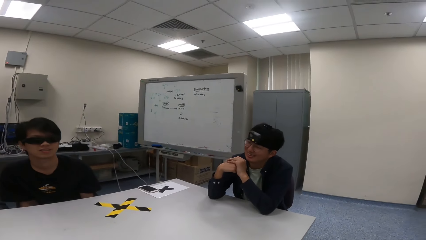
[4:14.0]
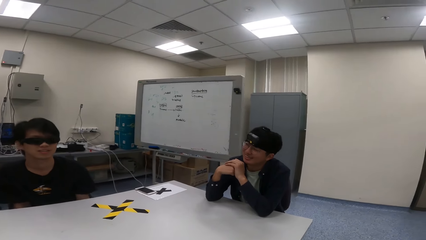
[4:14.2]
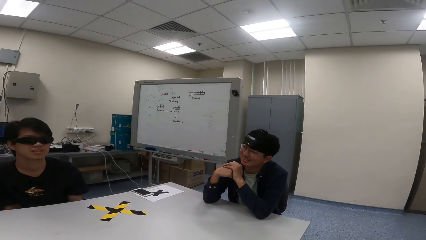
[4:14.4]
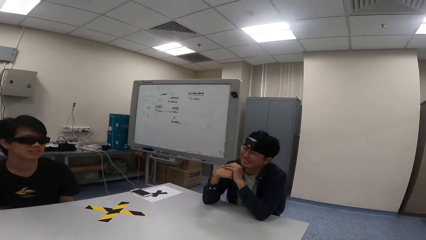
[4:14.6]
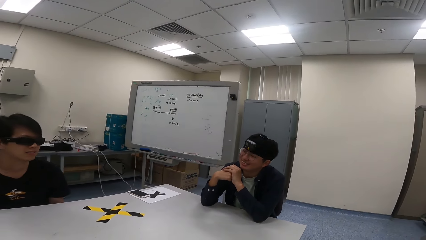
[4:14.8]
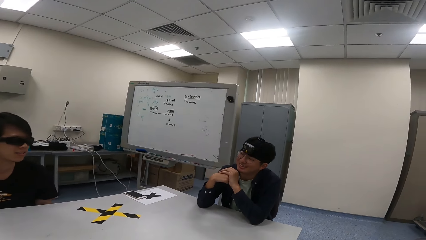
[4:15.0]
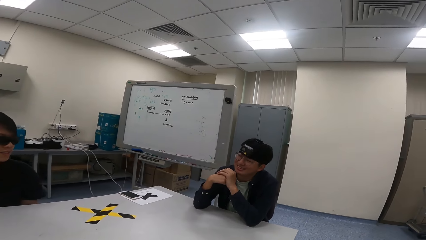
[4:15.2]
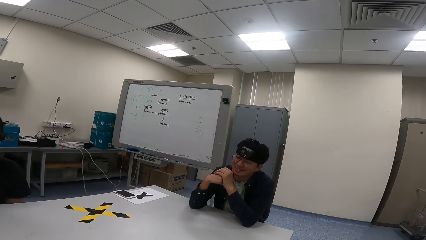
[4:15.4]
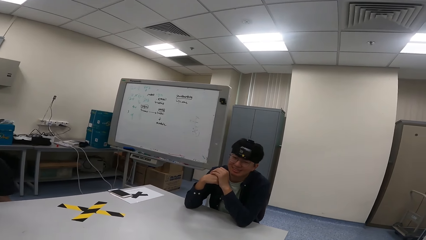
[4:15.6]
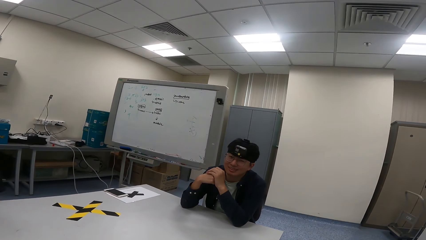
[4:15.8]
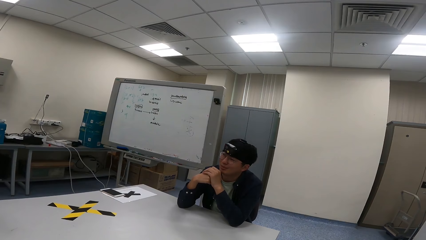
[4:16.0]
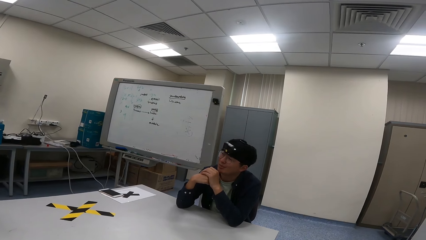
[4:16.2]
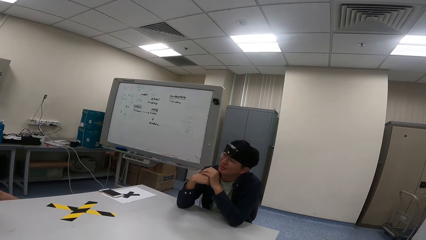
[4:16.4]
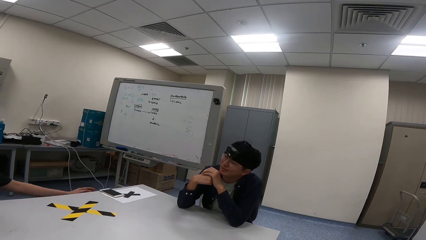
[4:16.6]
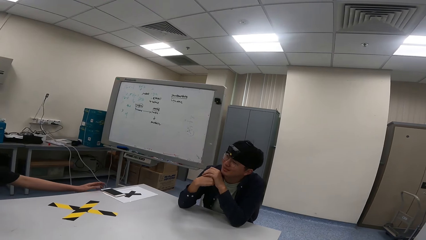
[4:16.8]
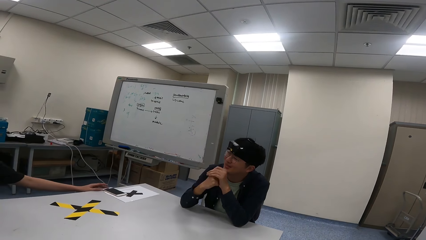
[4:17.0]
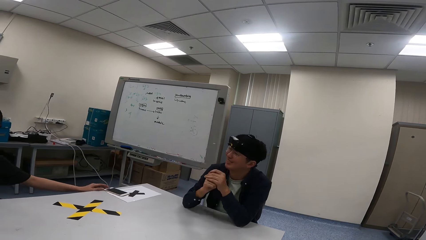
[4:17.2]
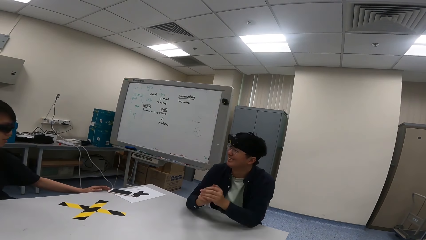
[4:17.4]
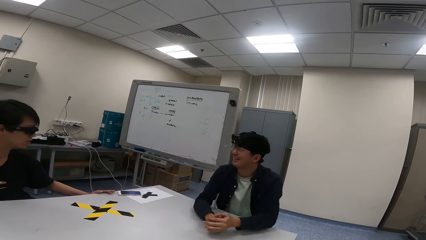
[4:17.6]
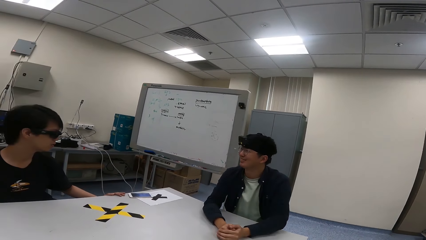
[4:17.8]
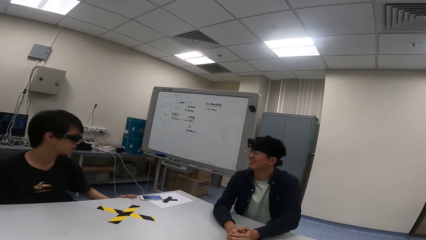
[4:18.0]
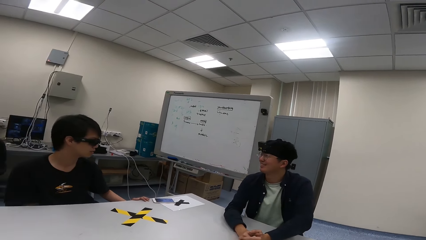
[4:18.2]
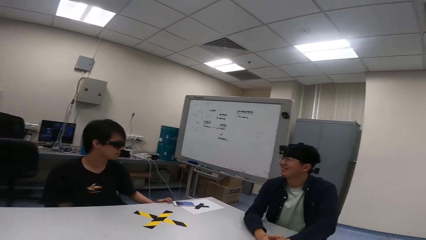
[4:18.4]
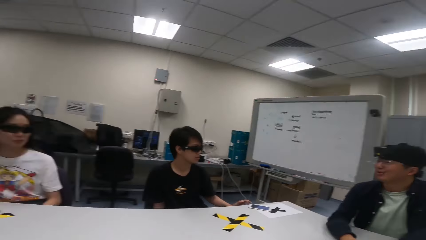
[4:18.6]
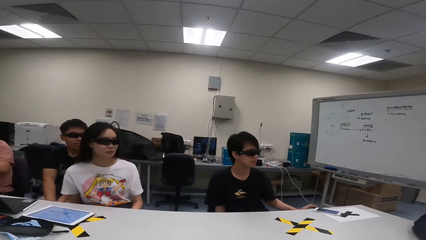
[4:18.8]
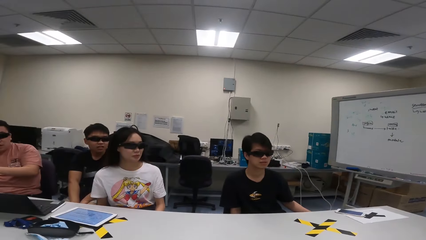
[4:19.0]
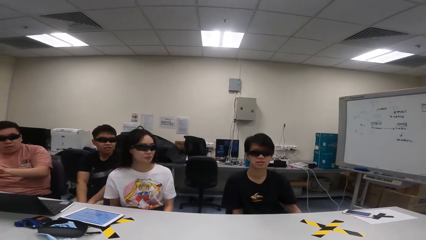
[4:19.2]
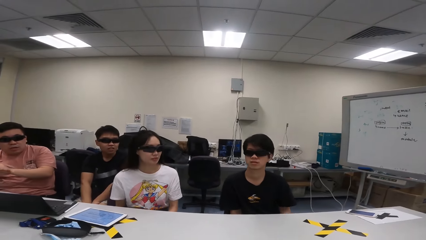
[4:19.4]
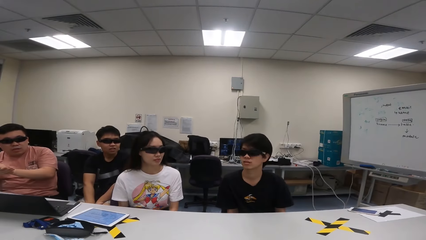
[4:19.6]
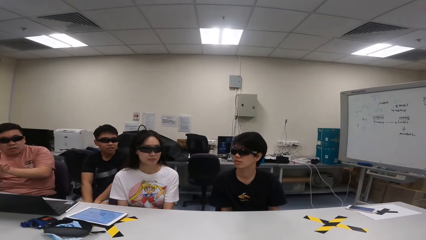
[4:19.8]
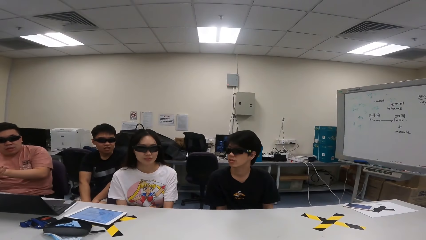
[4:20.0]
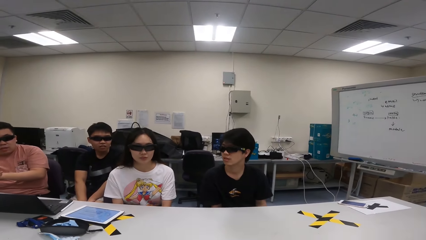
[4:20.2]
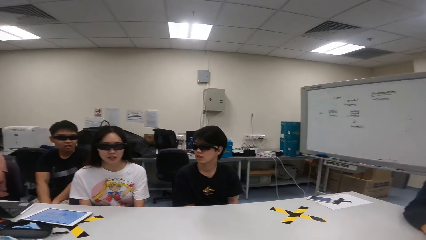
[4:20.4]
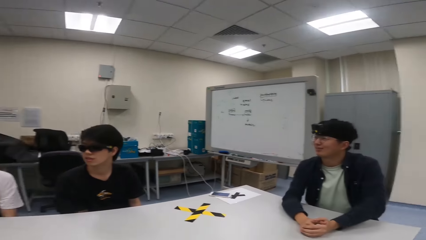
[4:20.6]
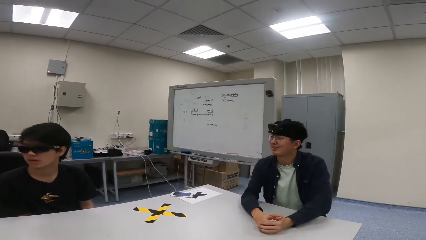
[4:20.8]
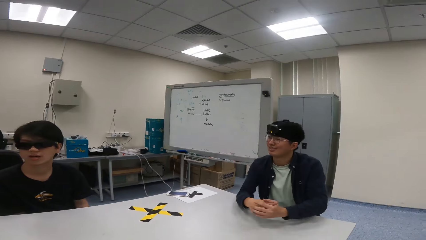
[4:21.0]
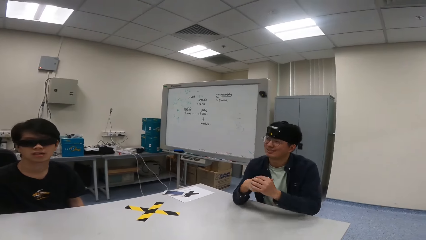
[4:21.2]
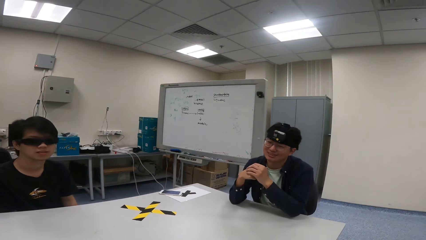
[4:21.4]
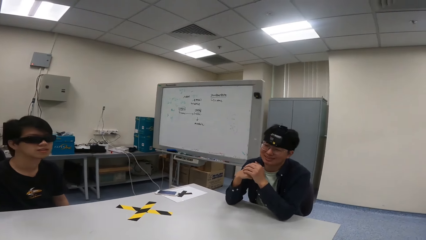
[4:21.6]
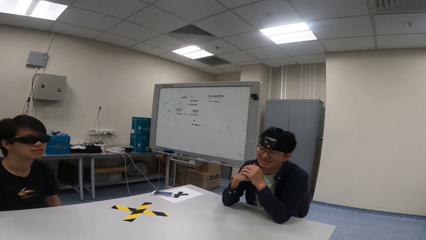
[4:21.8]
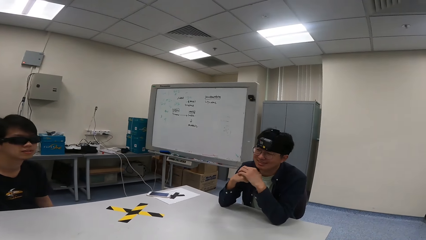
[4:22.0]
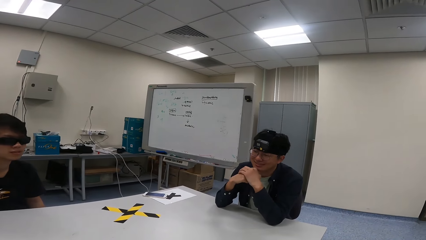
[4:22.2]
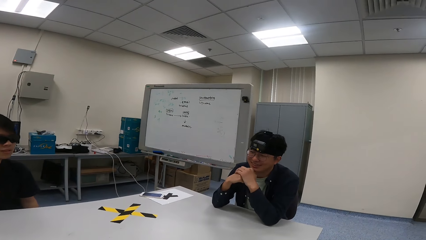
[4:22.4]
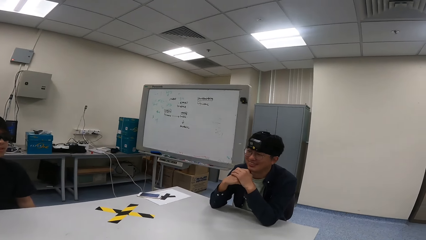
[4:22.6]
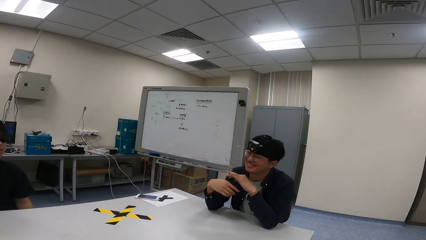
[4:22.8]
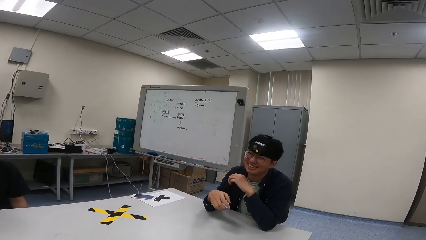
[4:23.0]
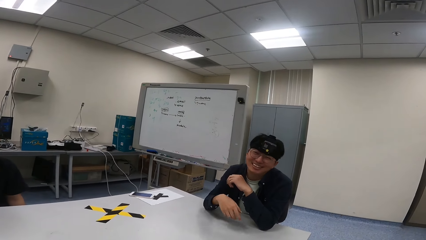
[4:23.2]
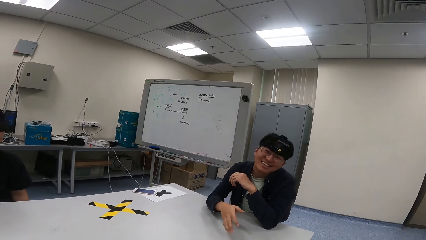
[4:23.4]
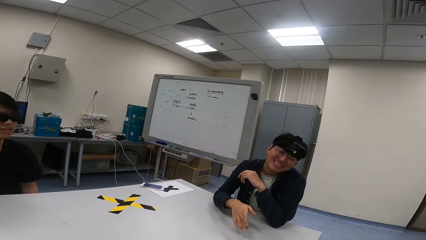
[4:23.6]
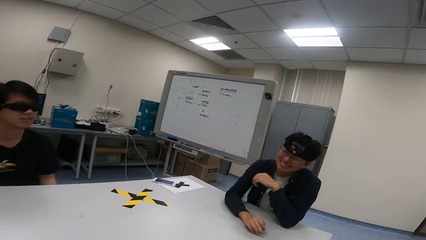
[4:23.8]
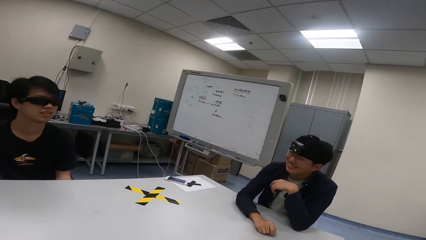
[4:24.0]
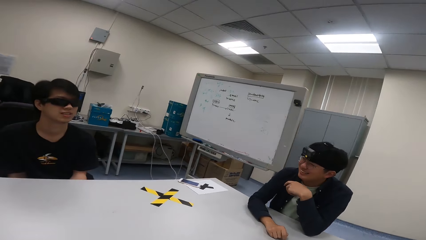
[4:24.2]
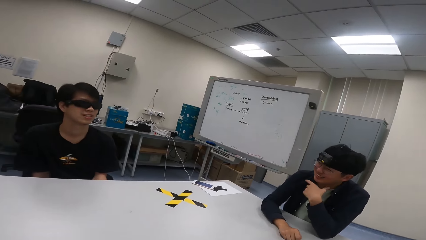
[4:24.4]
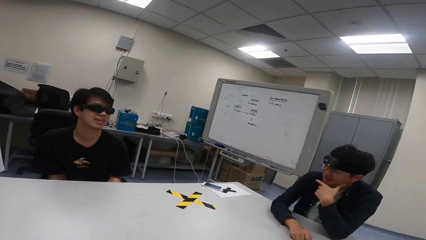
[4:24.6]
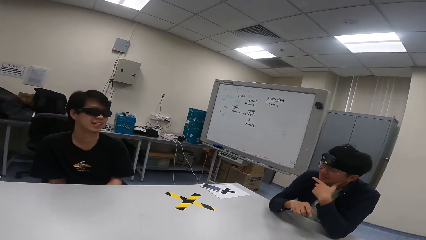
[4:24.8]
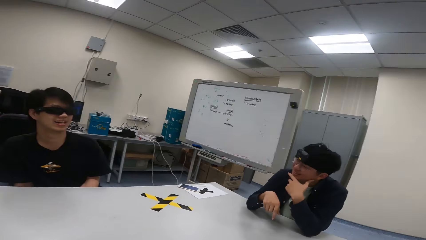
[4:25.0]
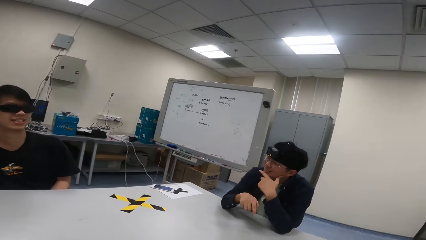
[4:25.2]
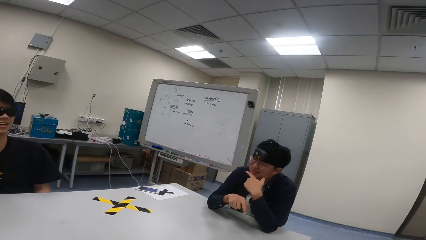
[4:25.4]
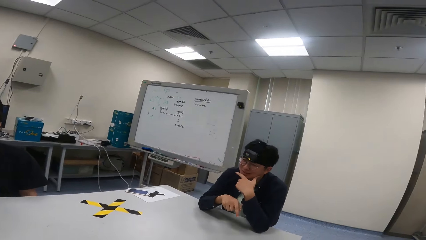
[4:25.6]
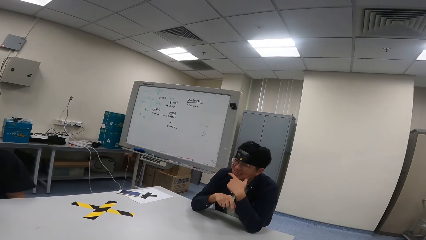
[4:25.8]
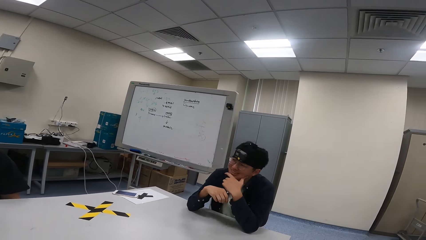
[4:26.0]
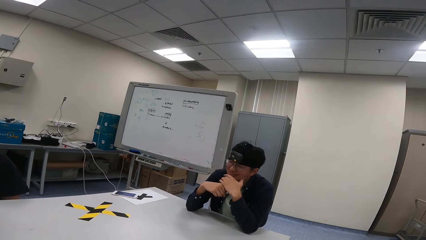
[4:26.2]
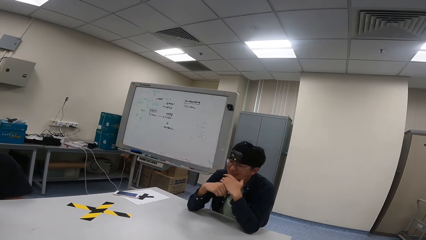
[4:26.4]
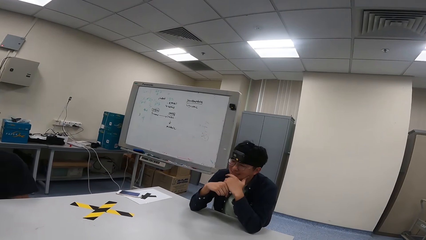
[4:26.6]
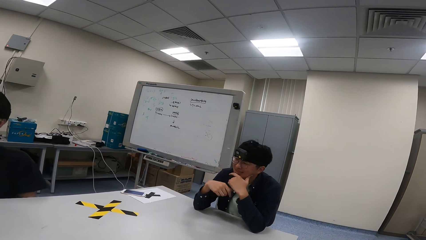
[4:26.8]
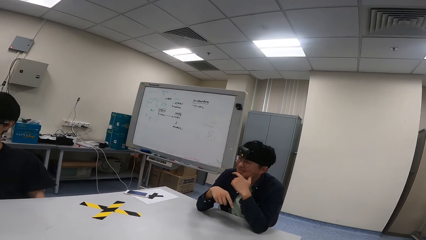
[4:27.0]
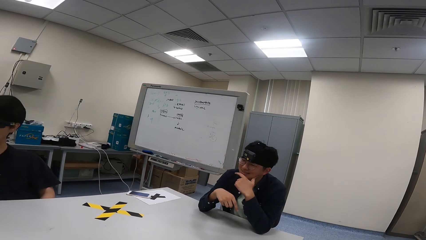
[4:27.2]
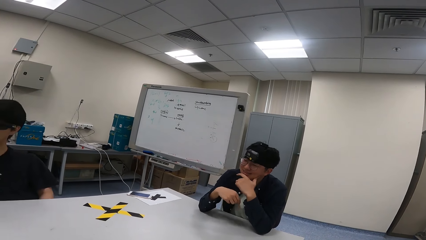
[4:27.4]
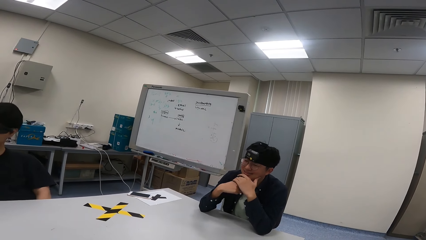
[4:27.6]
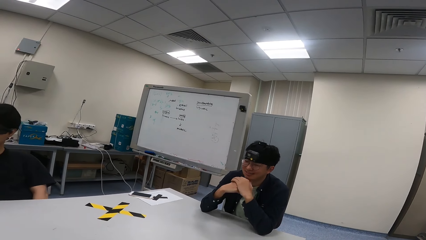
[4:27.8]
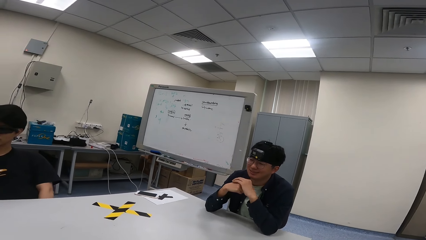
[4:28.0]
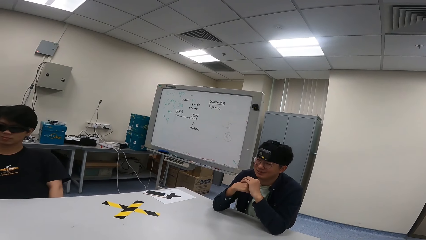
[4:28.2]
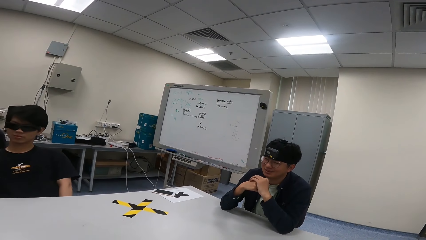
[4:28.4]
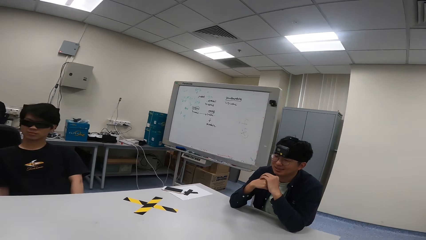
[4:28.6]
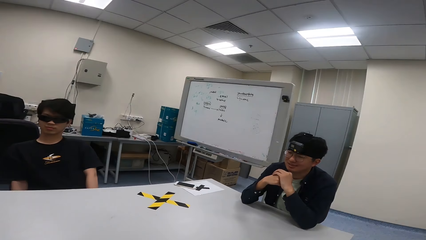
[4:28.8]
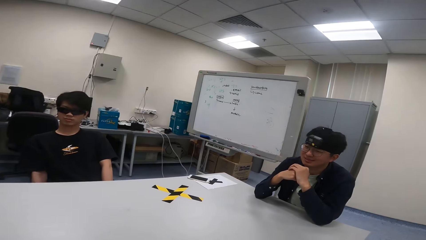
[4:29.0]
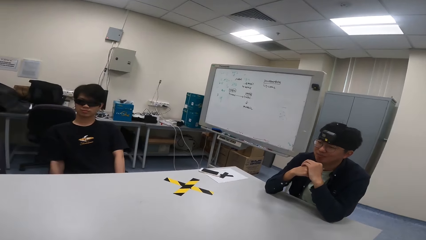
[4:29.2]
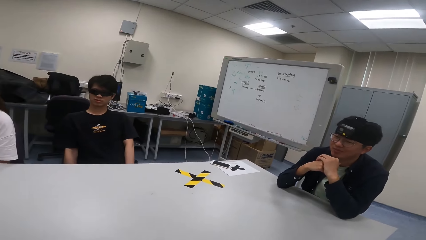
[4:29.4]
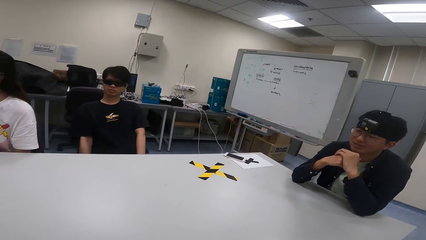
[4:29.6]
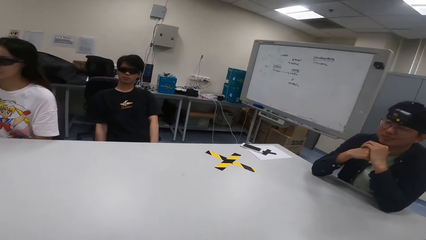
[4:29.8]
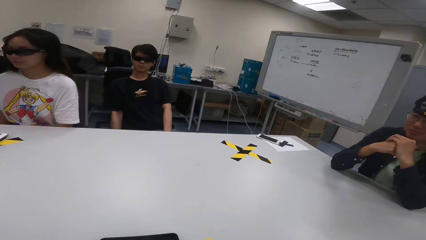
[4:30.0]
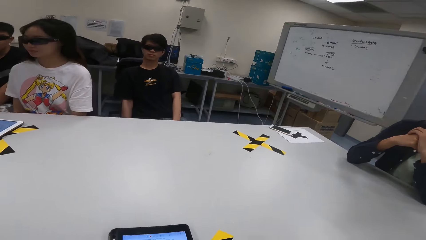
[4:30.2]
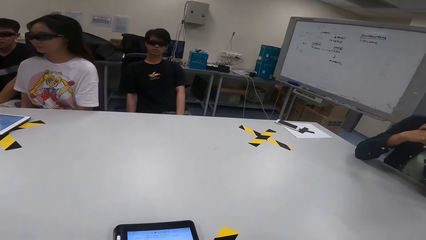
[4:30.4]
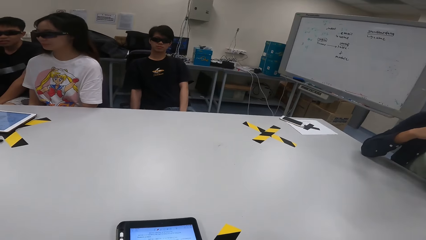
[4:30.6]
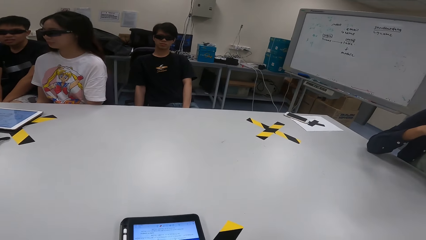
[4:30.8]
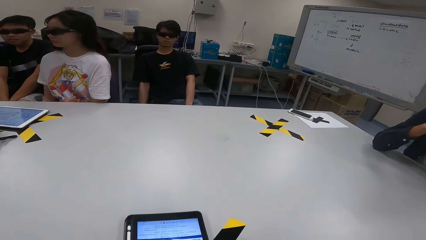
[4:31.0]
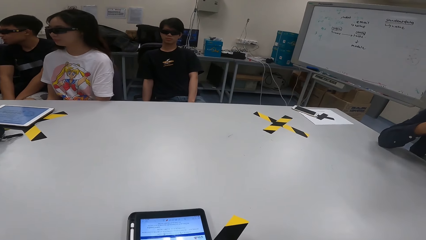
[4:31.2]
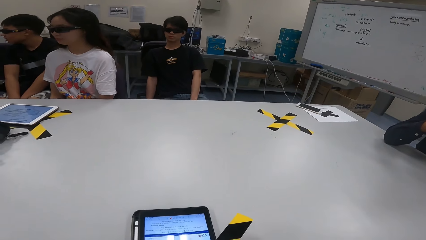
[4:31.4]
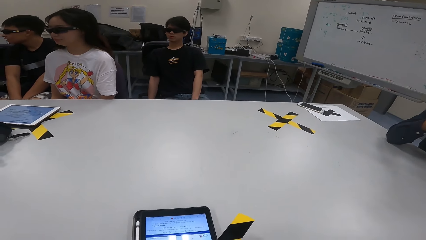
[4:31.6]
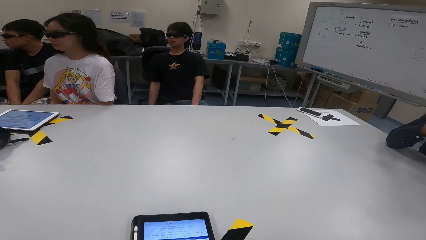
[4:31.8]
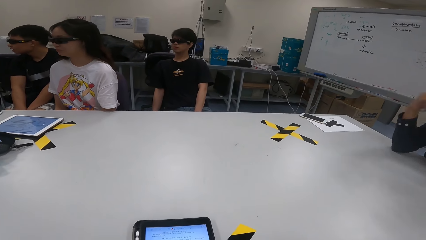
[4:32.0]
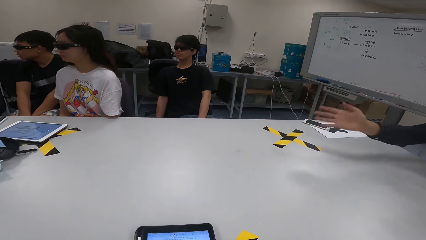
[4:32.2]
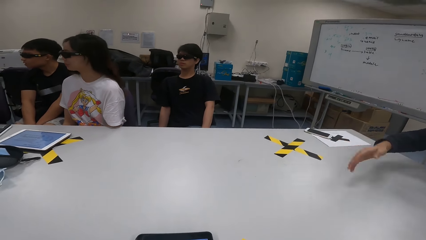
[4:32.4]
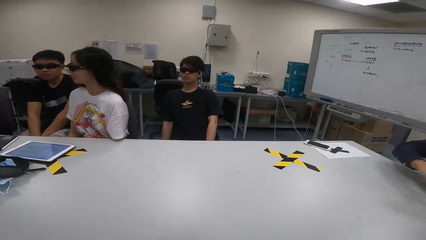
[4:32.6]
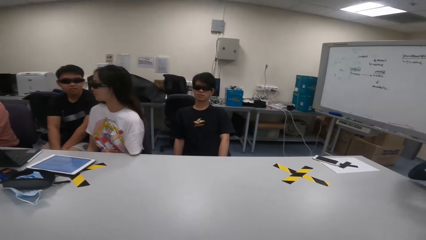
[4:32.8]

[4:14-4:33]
A man nods his head and swings with his chair. Another man puts his elbows on the table. The other man puts his hand on the table.
